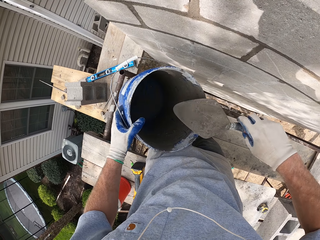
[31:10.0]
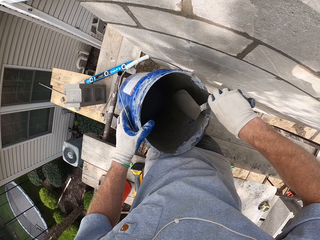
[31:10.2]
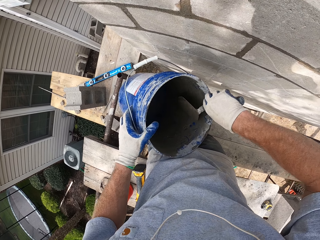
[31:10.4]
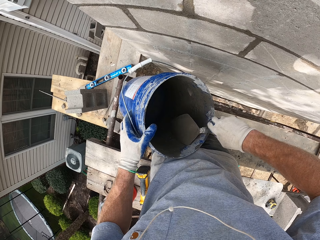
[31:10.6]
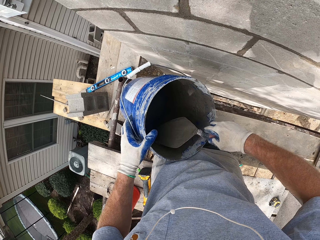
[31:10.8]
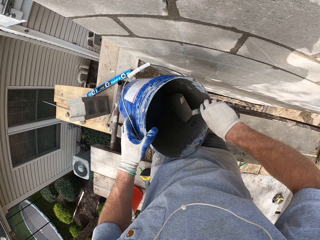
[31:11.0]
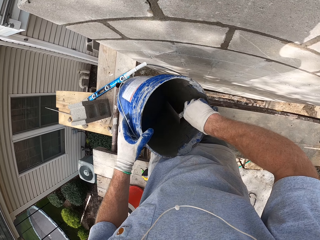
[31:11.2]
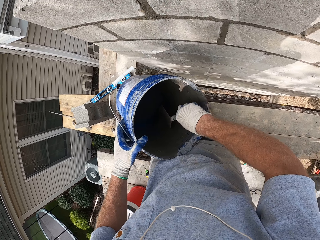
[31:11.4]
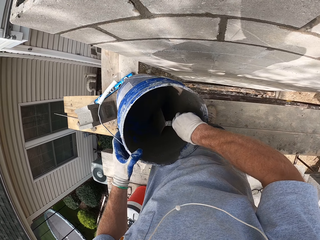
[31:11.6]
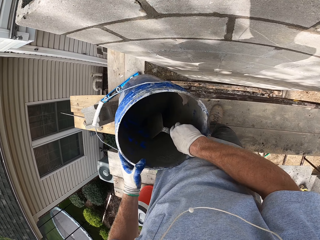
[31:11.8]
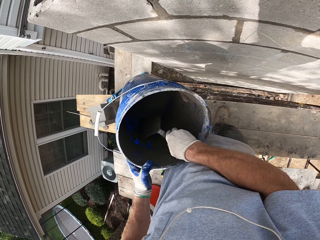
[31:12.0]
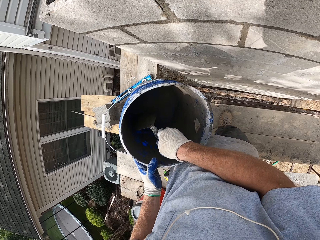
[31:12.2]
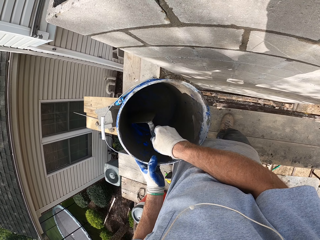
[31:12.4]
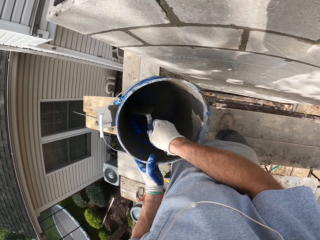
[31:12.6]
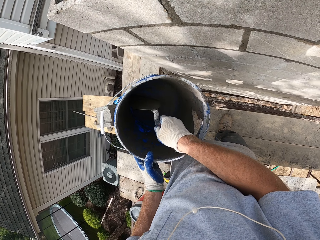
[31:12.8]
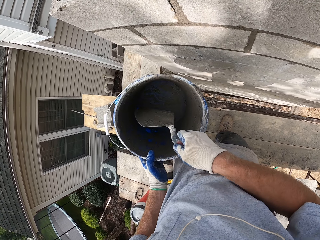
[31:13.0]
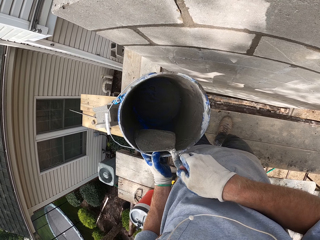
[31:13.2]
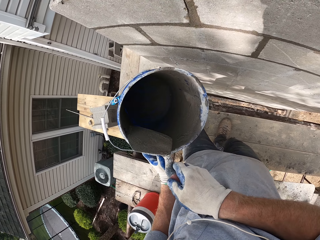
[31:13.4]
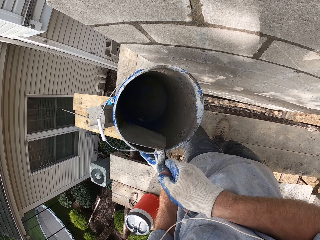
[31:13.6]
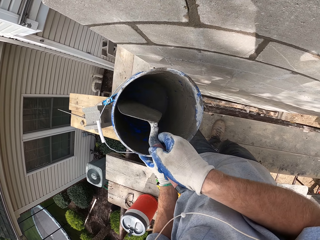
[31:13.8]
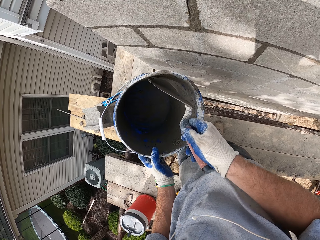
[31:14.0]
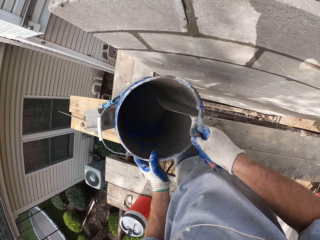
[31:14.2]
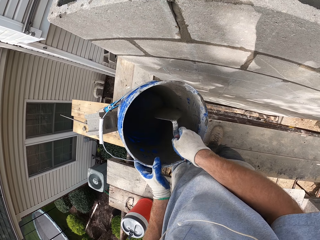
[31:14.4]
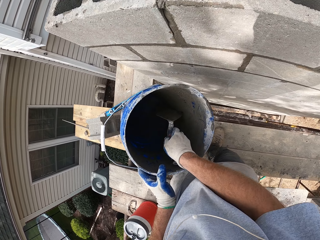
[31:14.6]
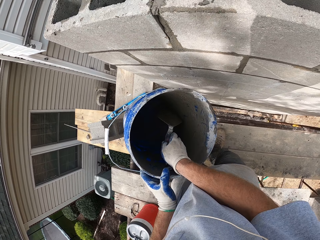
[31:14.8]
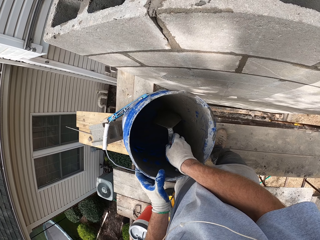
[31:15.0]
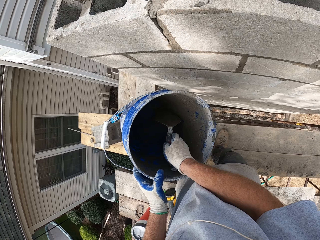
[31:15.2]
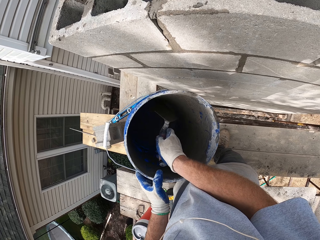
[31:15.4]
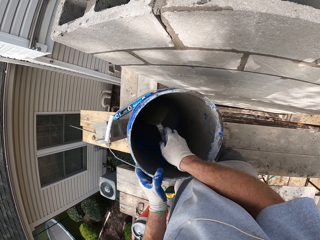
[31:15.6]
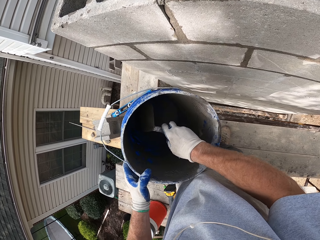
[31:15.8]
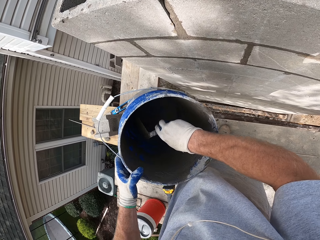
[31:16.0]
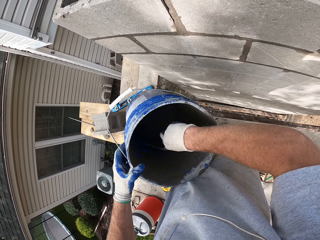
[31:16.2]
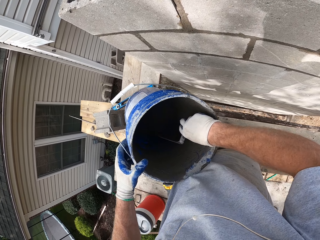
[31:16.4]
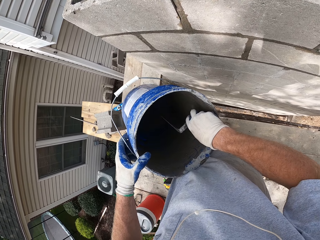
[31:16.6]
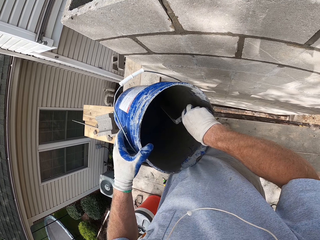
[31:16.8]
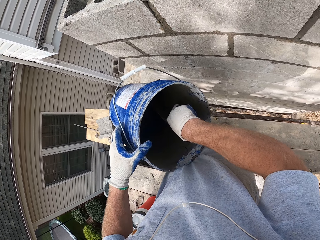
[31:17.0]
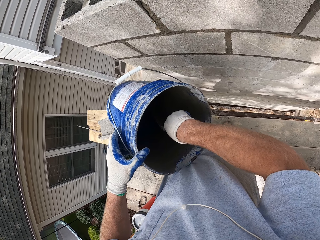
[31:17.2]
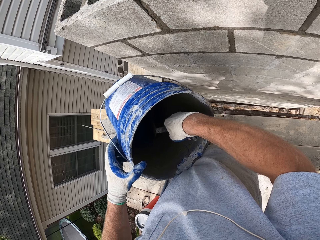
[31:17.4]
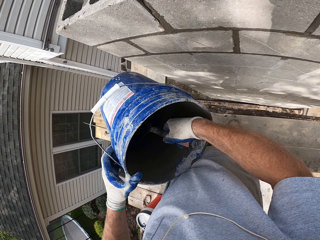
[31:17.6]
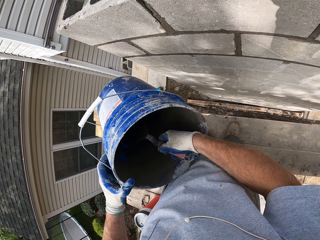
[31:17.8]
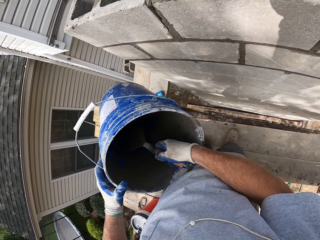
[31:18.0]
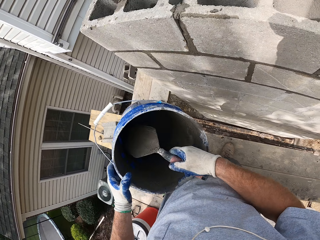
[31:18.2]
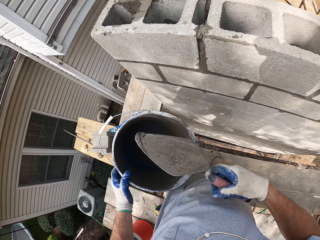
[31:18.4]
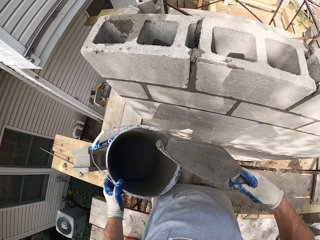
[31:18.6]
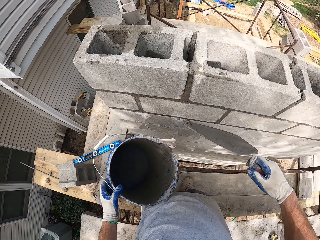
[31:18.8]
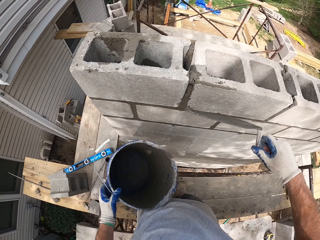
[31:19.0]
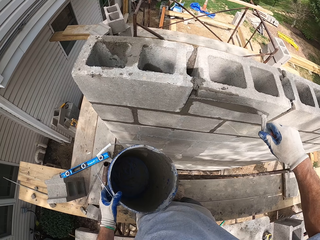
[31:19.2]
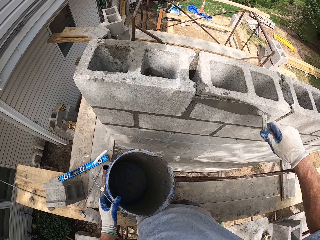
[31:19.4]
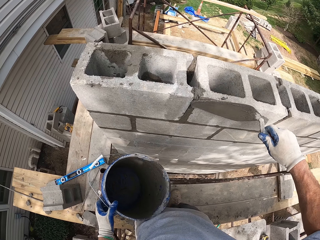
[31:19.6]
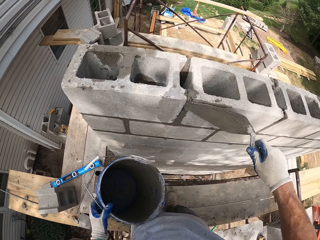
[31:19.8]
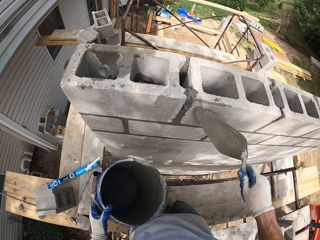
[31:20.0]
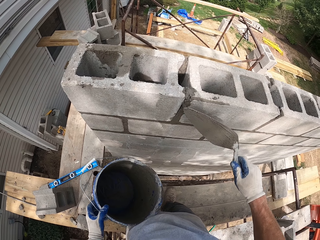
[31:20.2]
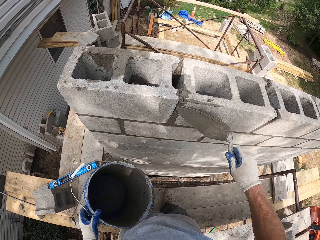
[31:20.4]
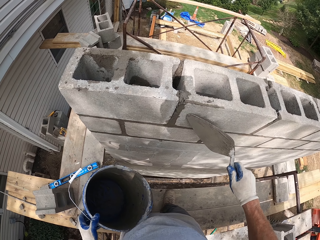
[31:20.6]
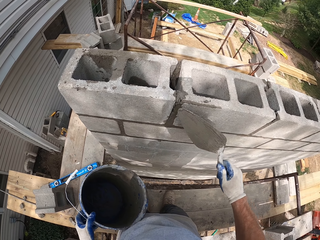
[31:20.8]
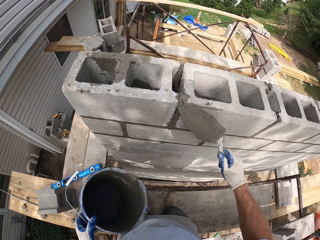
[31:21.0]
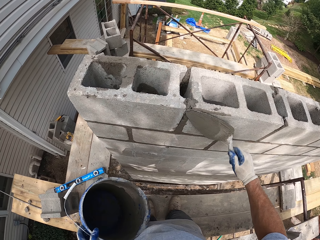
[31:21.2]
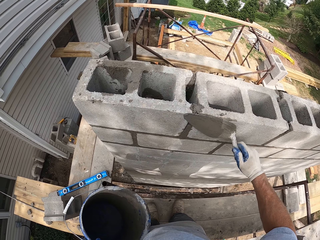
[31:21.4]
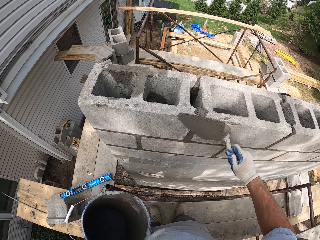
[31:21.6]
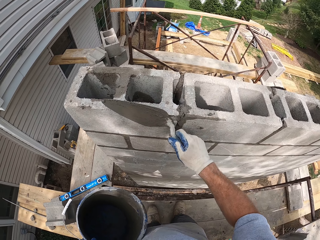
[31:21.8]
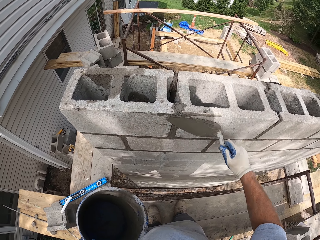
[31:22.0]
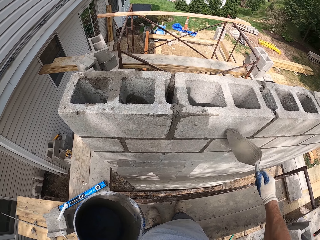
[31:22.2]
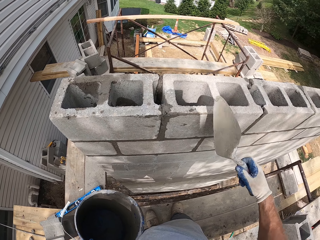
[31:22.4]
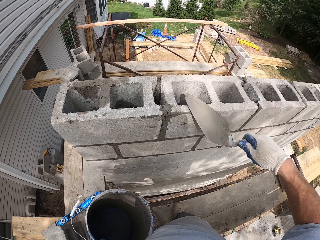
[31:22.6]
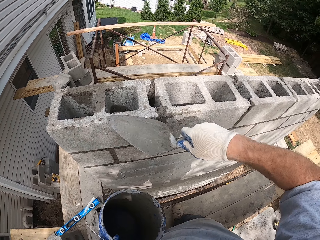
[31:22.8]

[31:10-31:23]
The camera wearer wipes mortar from the bucket. They take cement from the bucket with the trowel. They rub the cement on the side of the block. They put the mortar between the bricks.

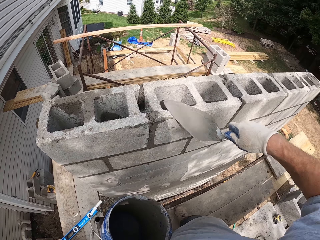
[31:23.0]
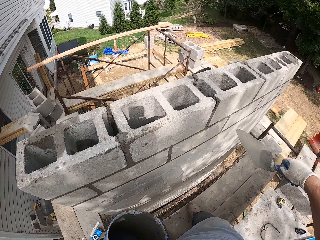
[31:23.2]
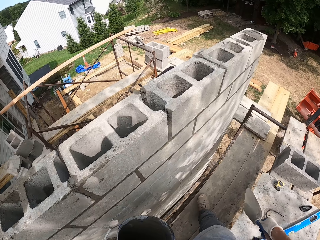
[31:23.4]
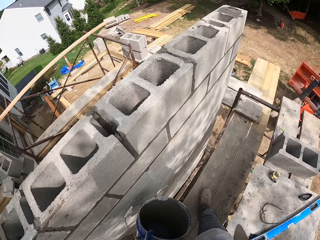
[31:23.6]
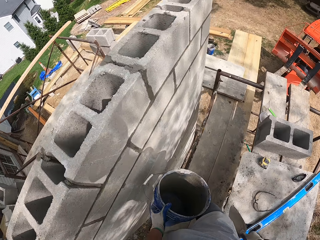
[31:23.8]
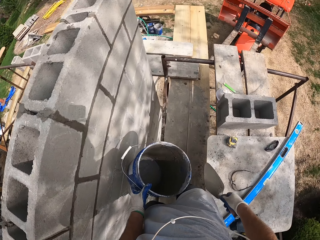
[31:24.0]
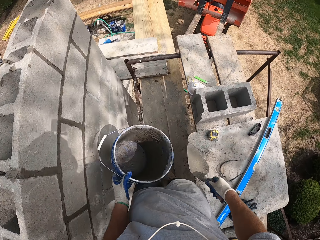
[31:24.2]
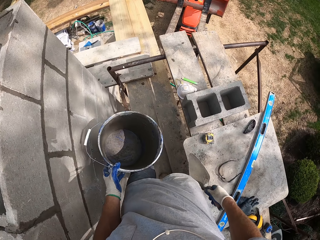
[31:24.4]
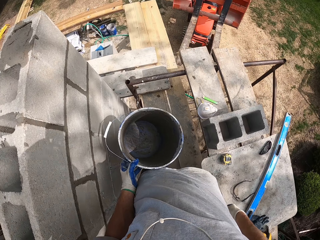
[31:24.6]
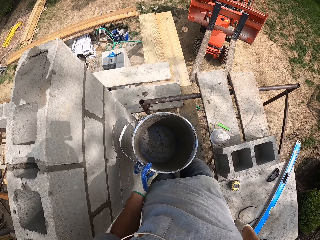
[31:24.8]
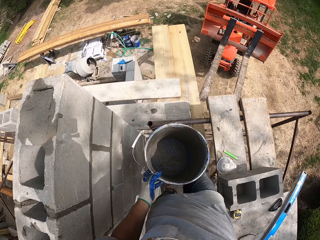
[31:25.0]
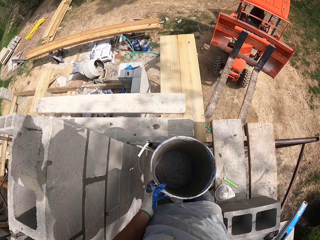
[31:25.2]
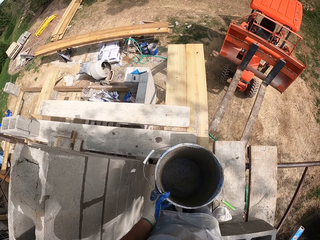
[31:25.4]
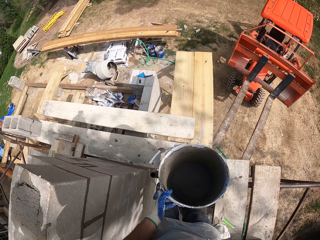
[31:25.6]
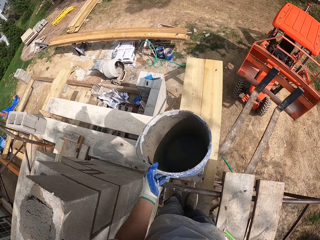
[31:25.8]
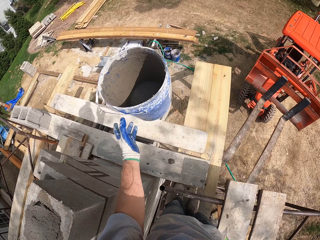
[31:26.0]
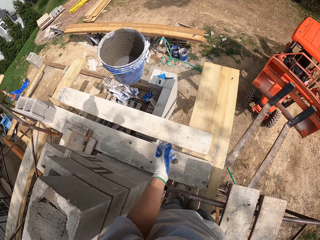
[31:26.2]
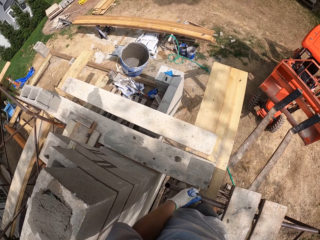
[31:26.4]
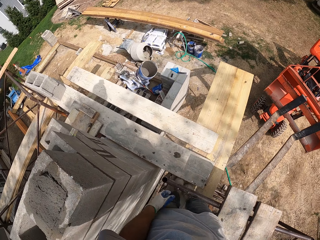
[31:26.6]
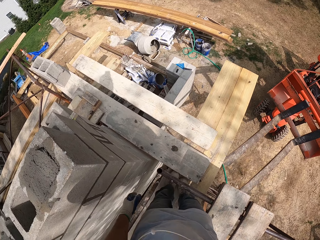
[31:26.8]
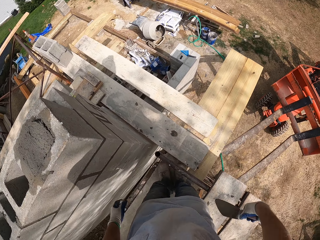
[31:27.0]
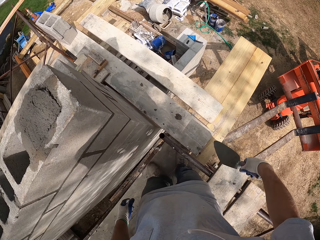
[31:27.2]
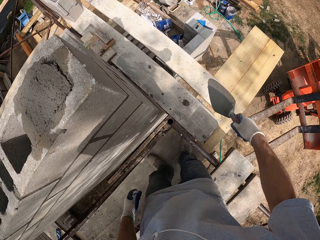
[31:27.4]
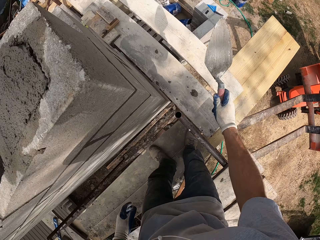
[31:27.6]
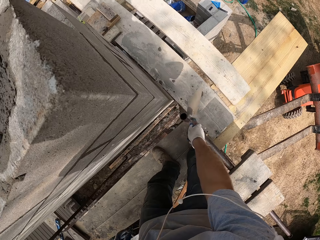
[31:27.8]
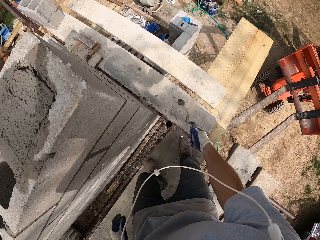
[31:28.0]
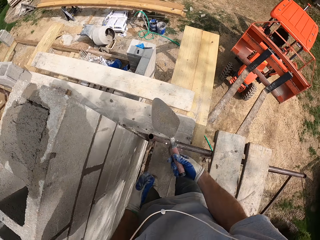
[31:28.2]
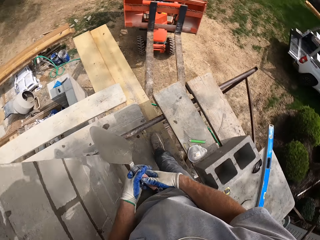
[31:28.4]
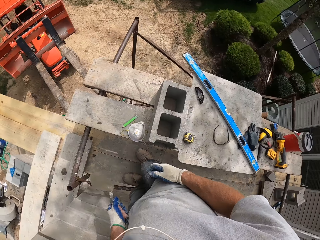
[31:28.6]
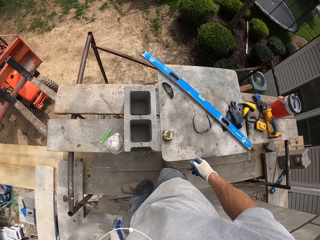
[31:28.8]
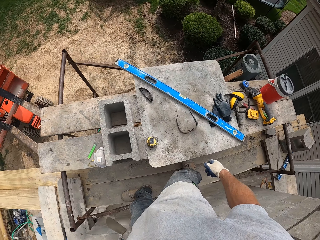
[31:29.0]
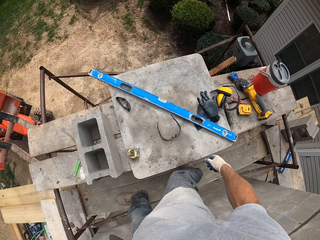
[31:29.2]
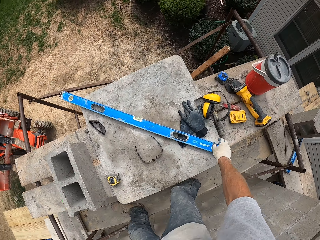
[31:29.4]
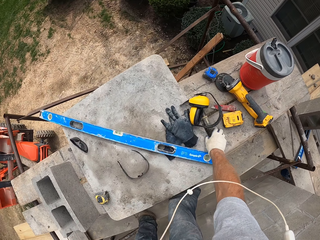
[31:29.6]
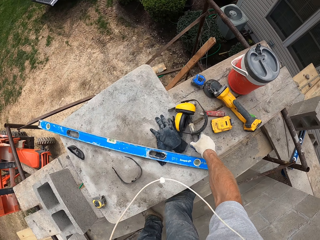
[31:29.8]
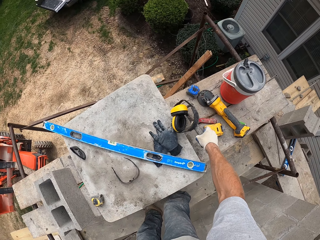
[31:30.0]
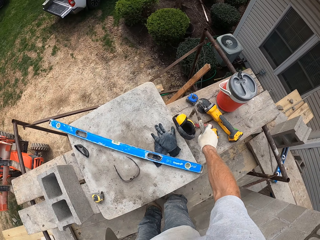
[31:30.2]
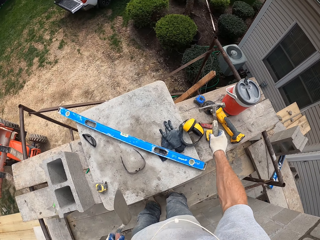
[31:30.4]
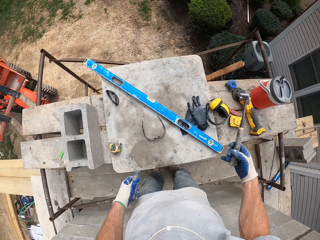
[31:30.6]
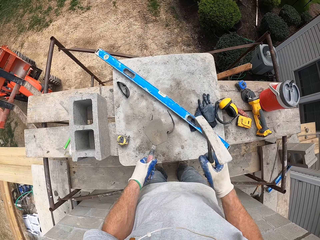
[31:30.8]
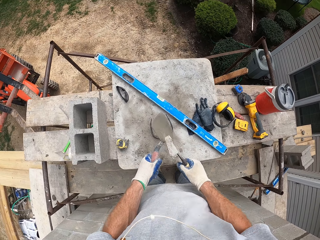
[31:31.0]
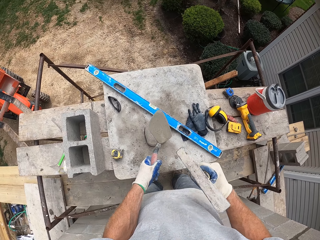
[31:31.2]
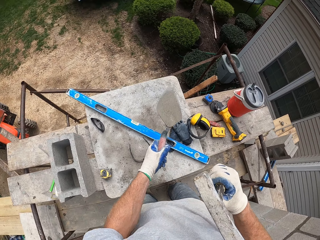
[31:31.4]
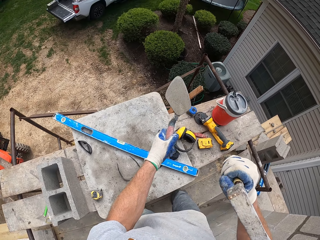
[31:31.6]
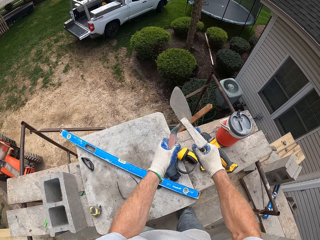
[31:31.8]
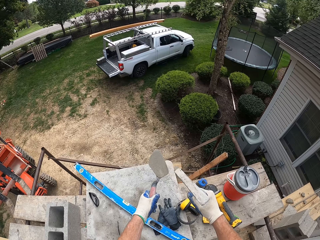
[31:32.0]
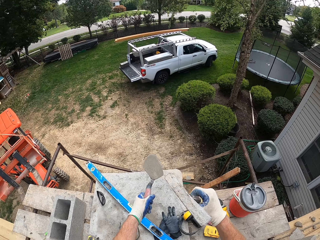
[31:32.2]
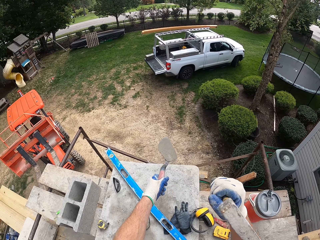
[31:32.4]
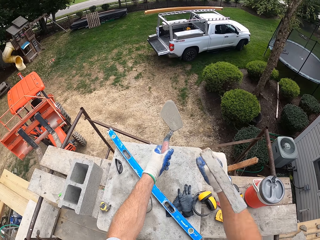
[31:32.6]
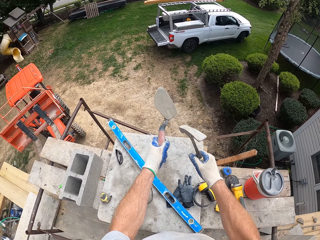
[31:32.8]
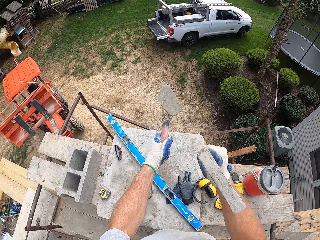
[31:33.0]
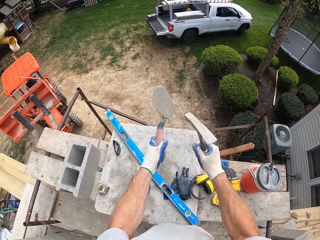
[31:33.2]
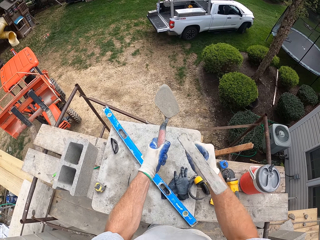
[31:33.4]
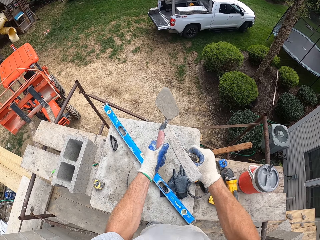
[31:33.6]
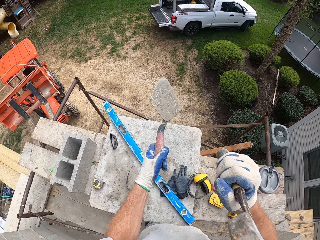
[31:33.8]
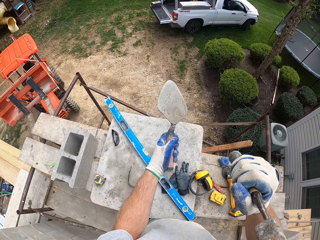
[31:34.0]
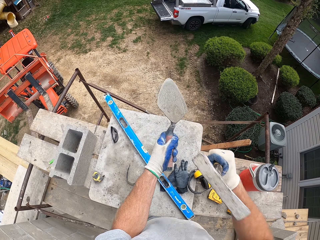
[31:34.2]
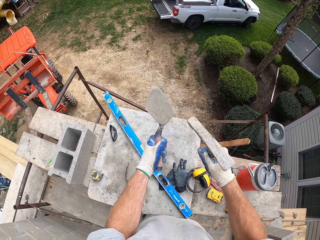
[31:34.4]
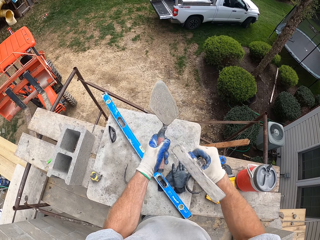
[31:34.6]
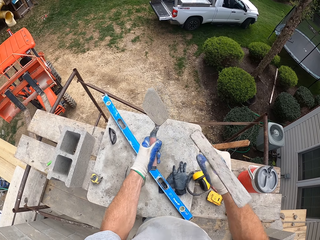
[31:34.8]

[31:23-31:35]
The camera wearer walks forward on the scaffolding. They drop the bucket. They throw the bucket to the ground. They shake the trowel. They pick up a hammer. They hit the trowel with the hammer.
